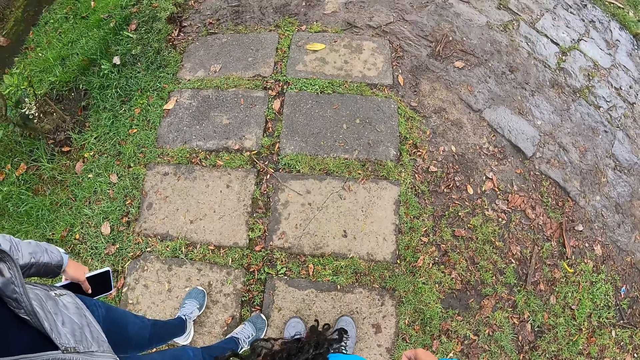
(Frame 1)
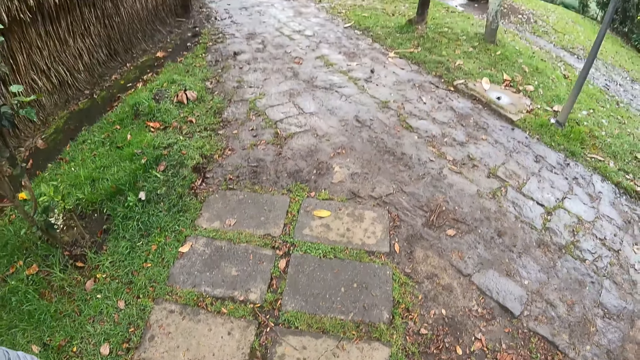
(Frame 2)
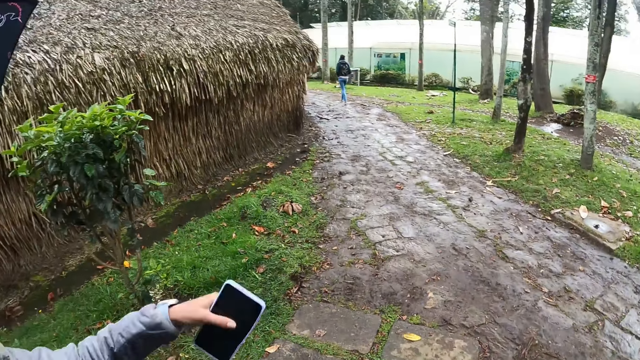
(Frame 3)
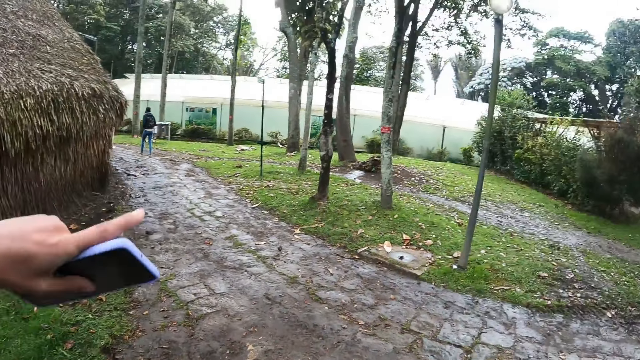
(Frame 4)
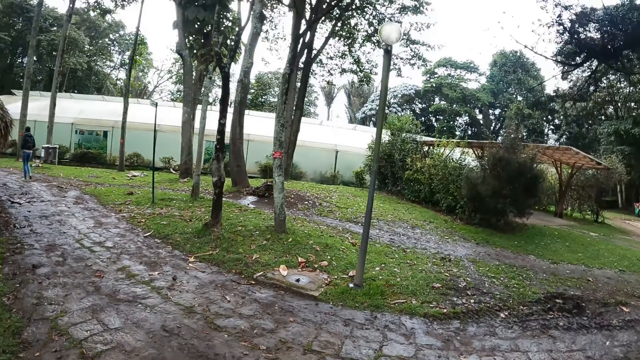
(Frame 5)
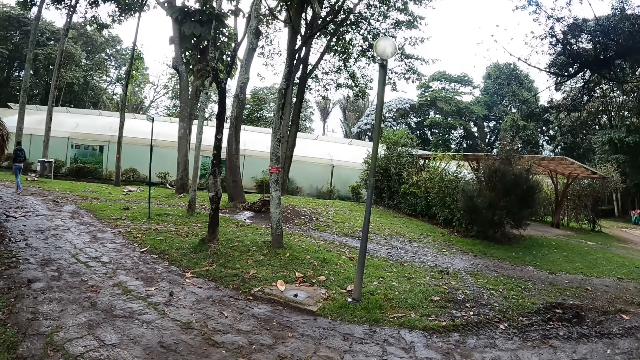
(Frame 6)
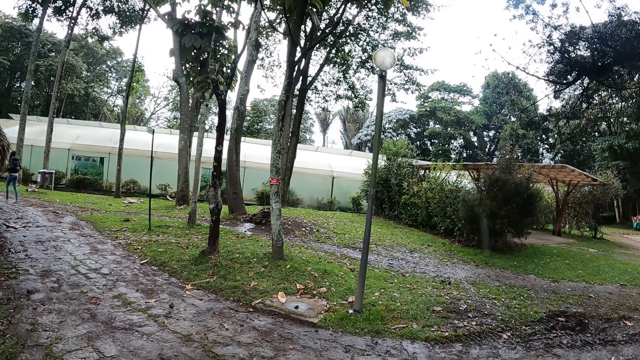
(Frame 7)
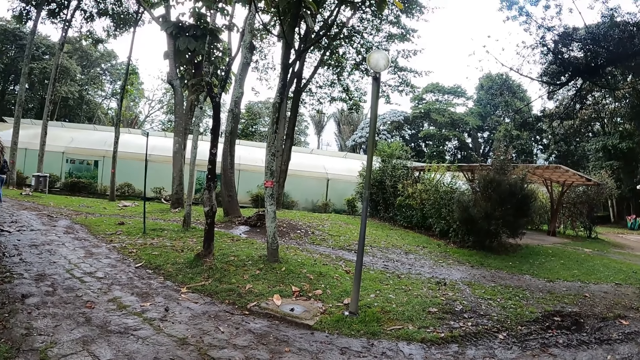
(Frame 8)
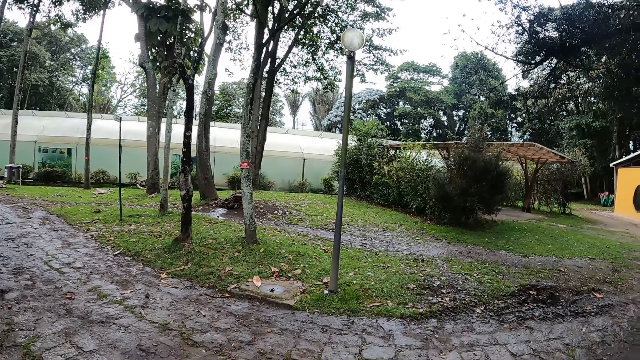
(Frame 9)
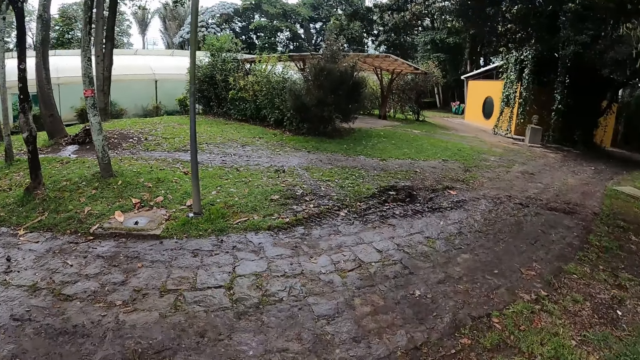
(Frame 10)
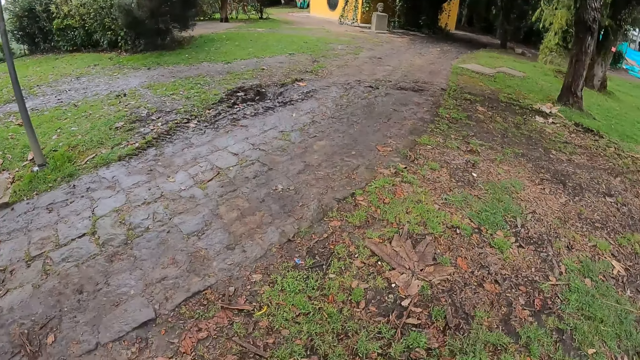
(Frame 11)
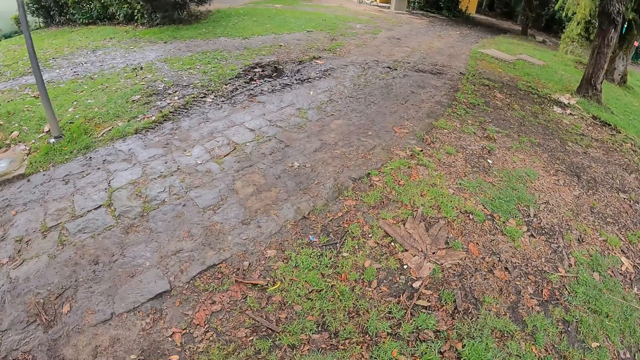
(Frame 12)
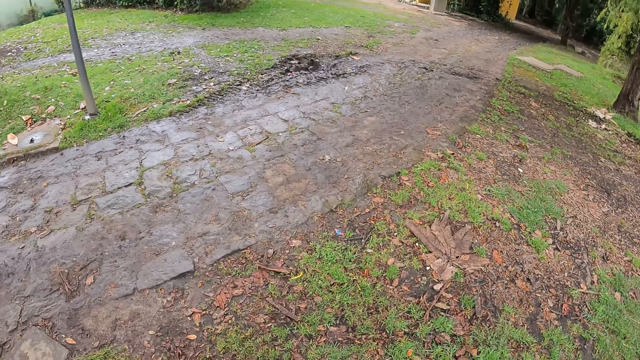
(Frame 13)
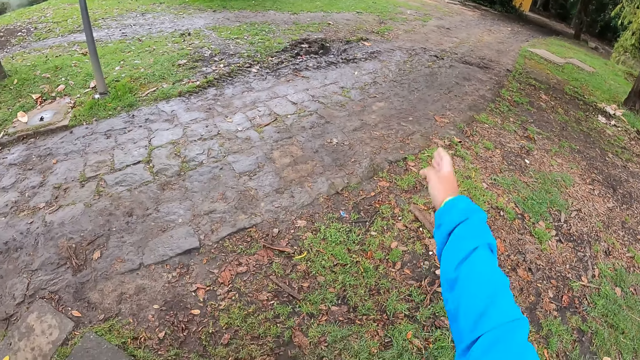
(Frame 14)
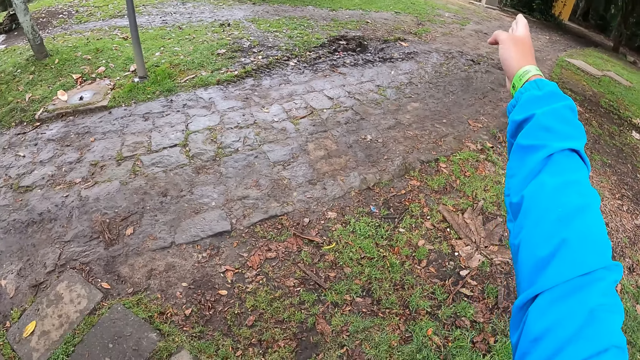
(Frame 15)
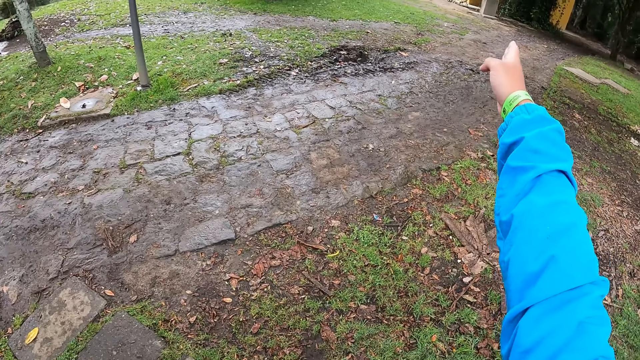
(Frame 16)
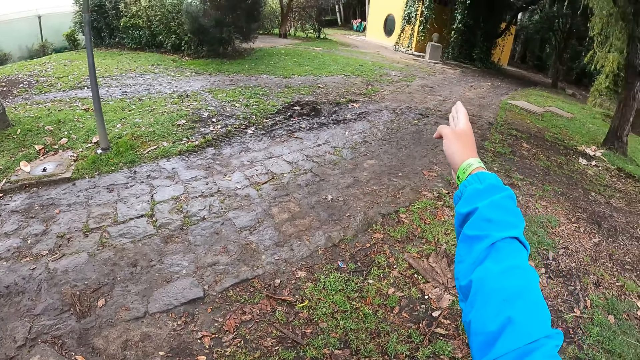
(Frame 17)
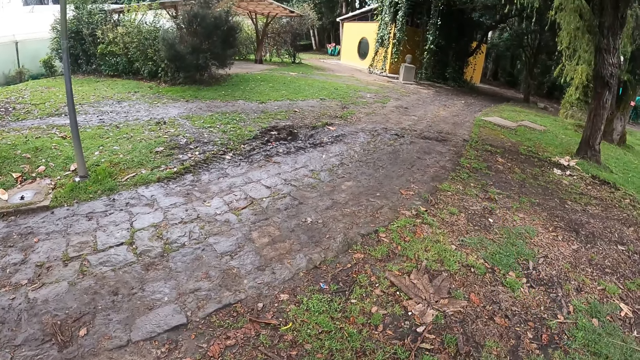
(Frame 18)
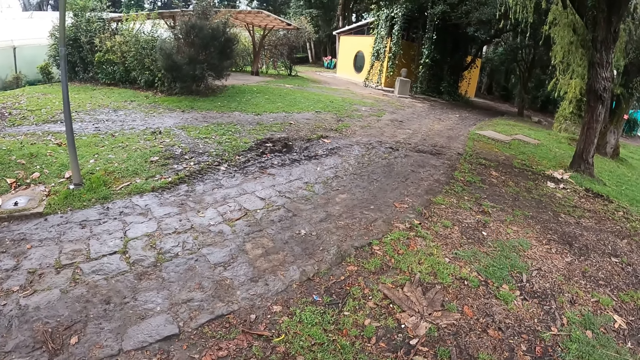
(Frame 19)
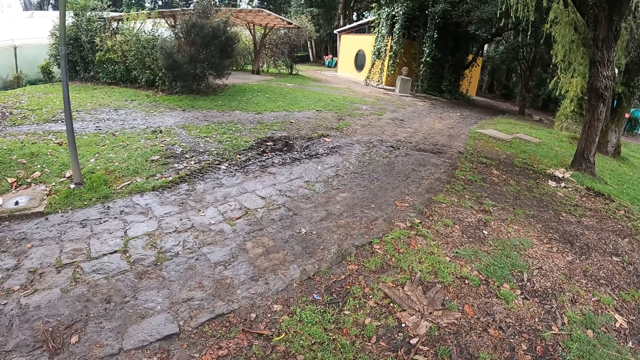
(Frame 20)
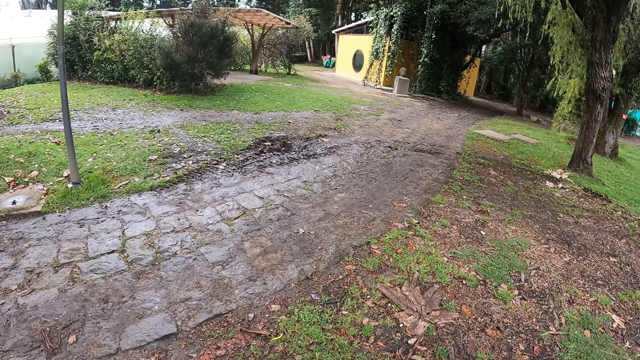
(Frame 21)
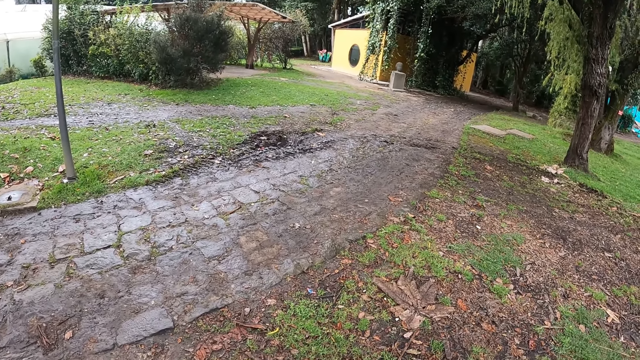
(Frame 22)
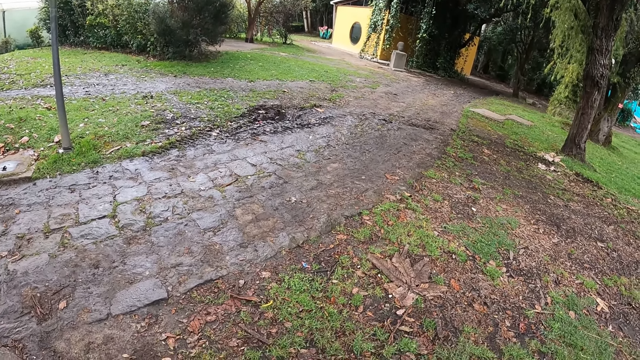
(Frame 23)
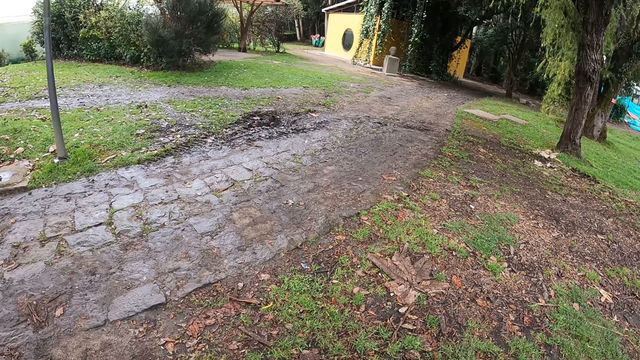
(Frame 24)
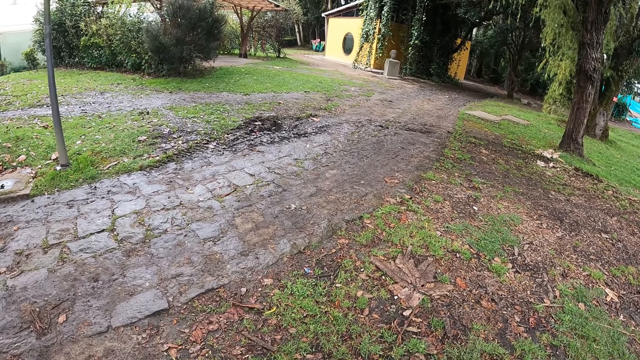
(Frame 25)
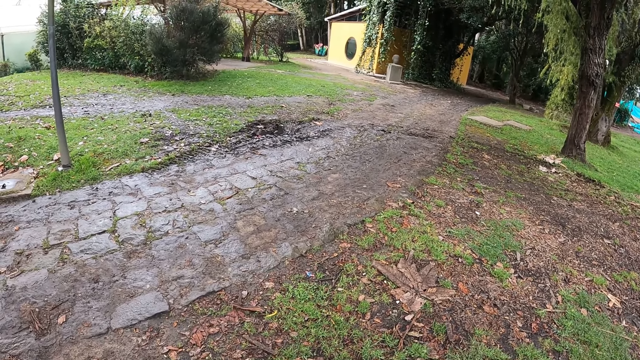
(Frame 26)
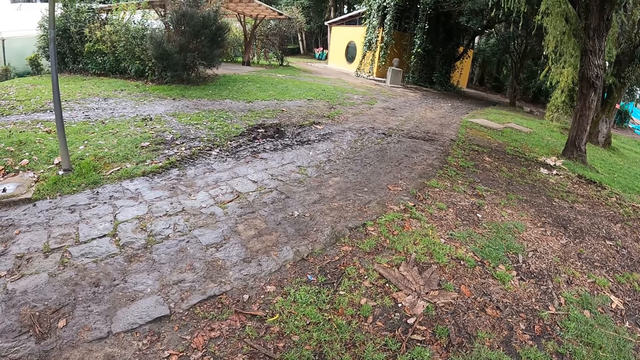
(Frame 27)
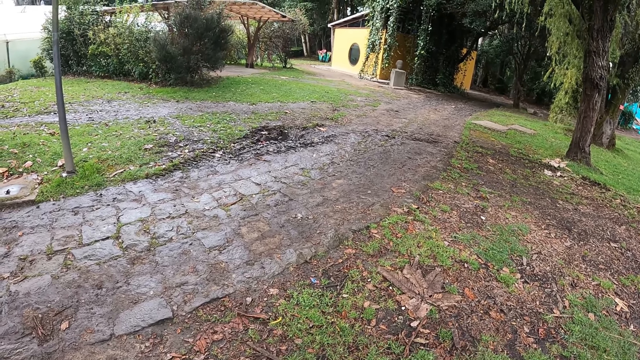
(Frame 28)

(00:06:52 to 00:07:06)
The camera wearer looks around. They look around again. They point a hand. They look around.

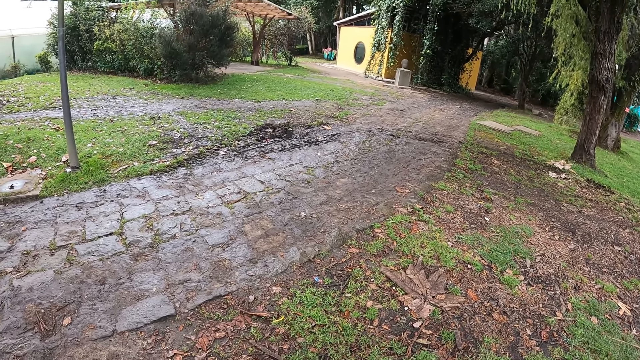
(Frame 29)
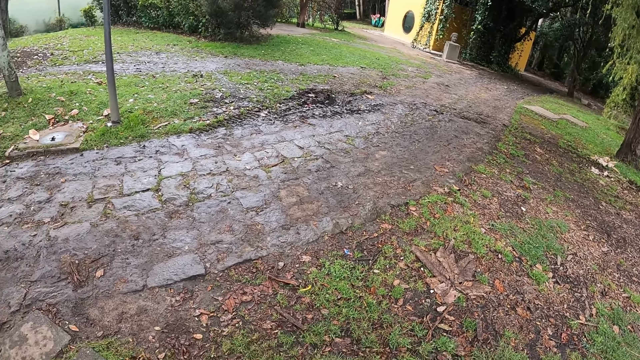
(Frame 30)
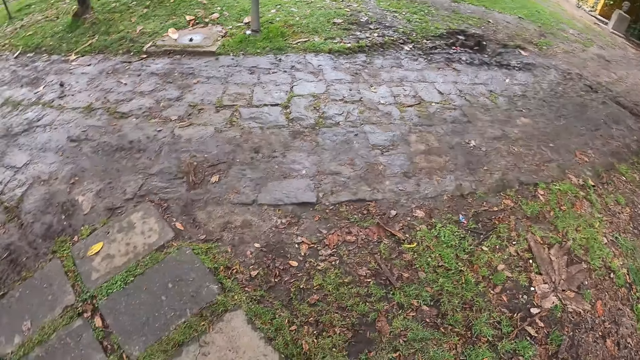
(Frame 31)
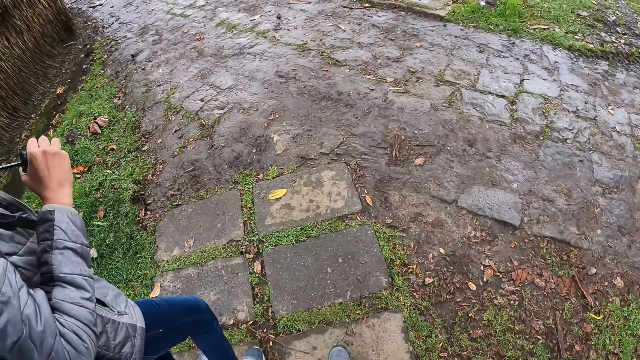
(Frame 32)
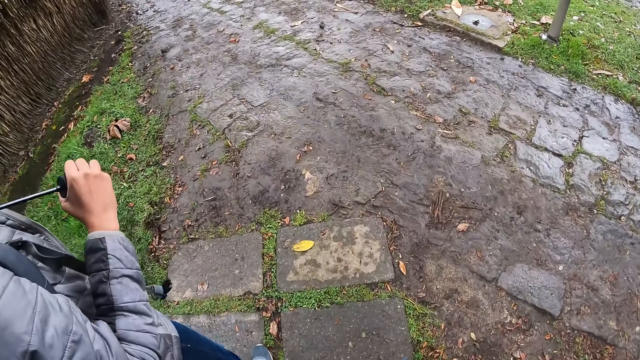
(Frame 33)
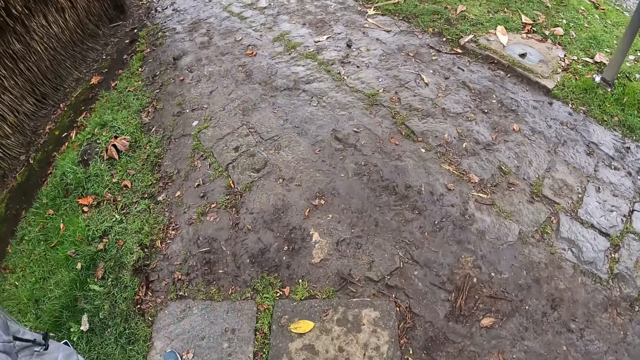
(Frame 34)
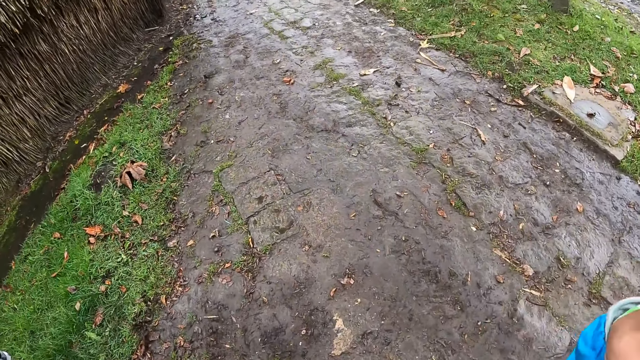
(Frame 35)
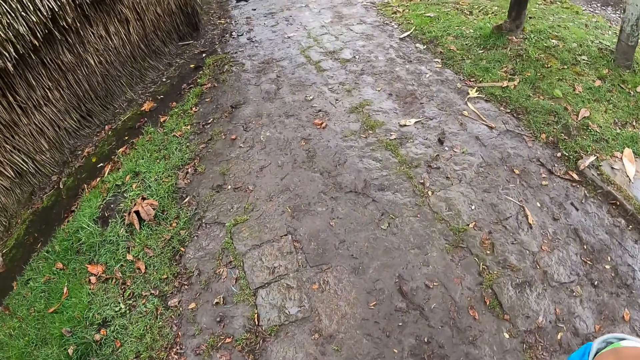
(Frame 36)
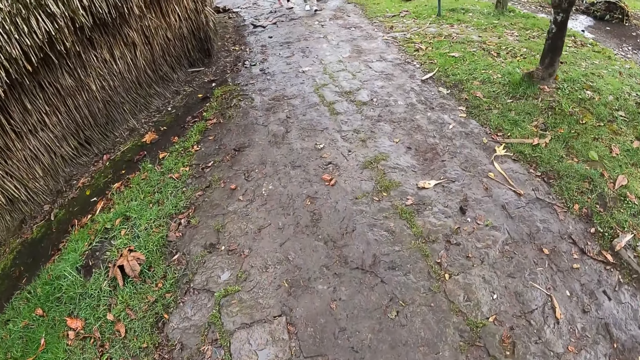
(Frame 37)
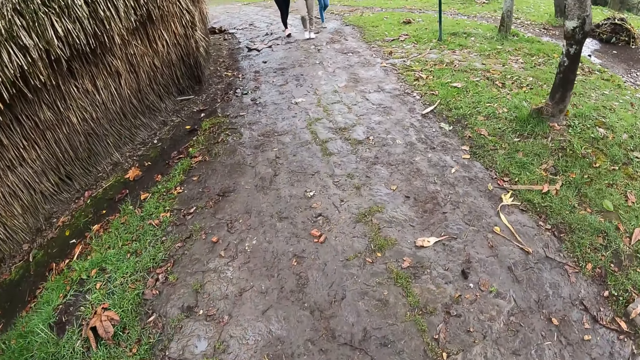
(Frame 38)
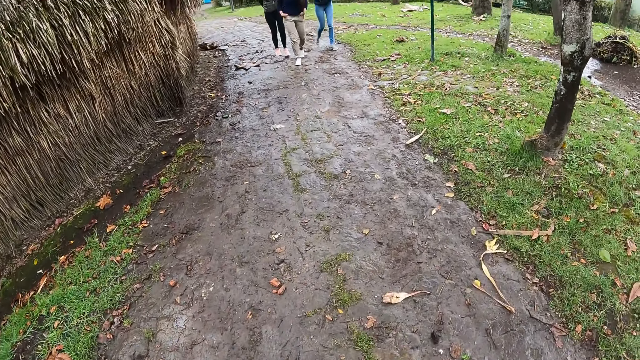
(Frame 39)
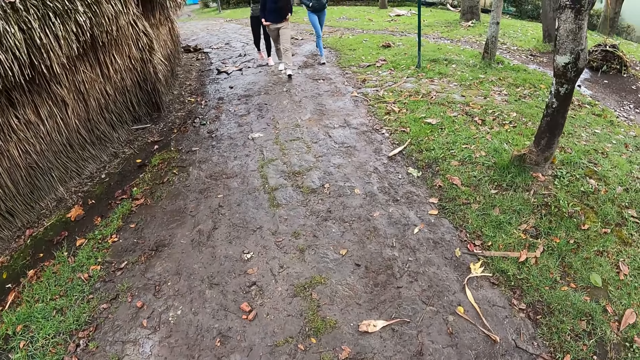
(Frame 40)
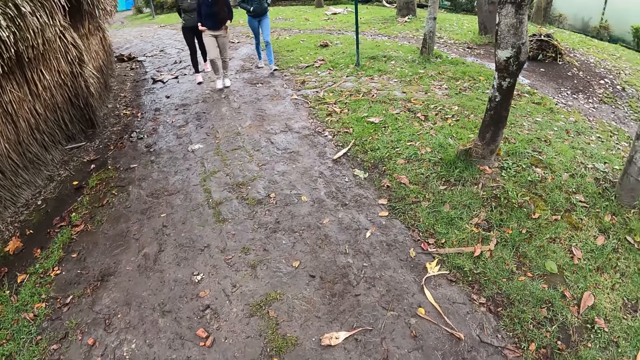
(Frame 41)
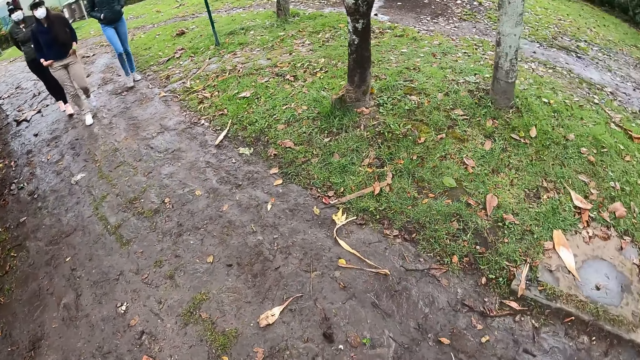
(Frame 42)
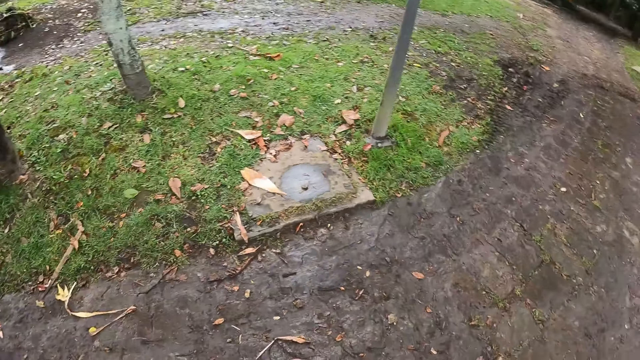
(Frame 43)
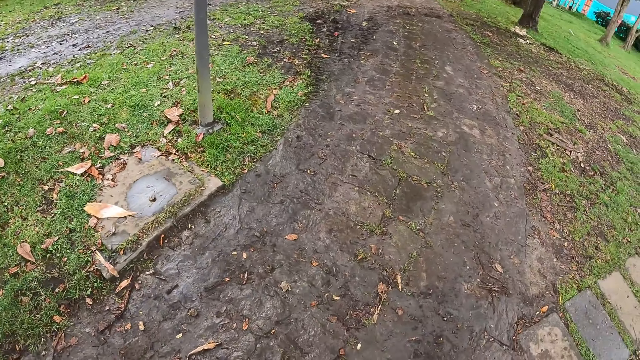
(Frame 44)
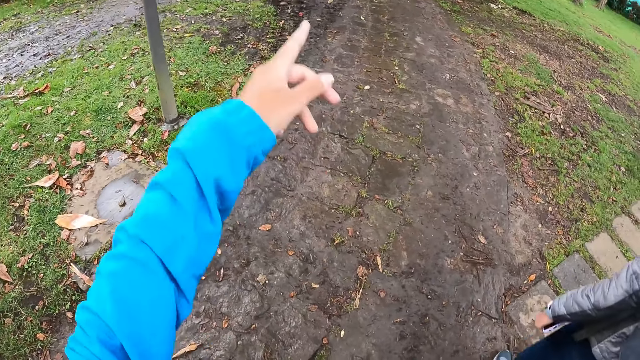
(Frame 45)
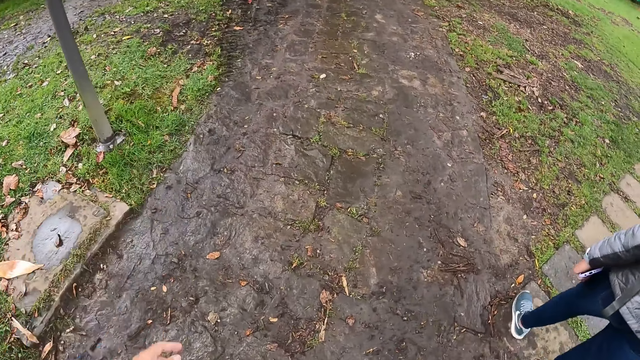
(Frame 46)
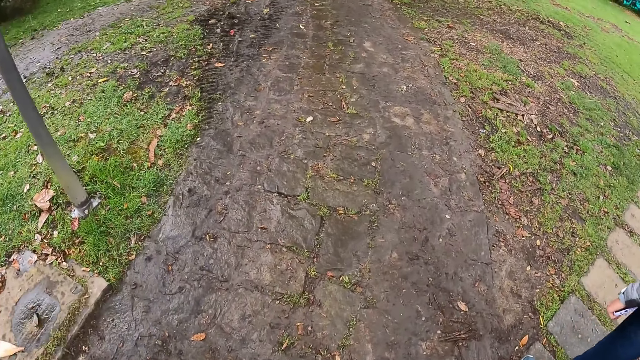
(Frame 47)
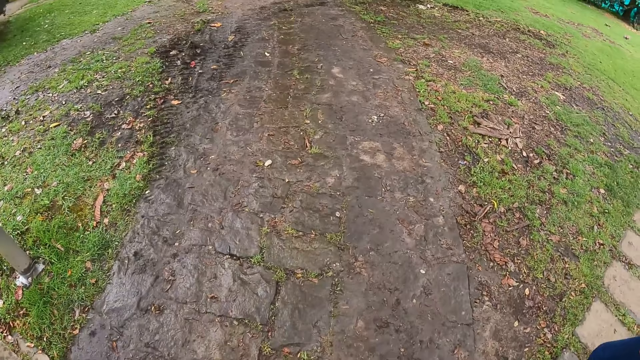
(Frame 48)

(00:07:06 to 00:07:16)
The camera wearer looks around. They walk on the ground, turn around, and point a finger.
